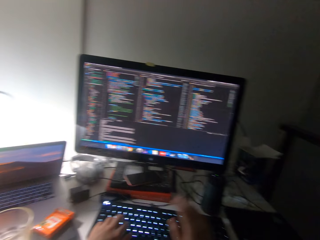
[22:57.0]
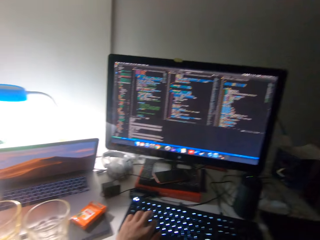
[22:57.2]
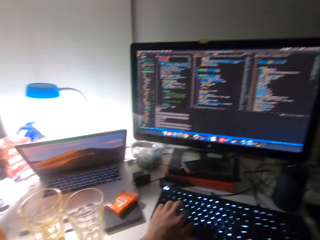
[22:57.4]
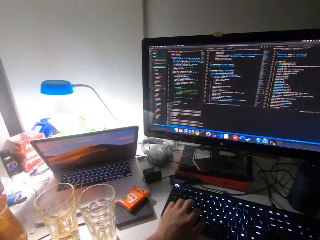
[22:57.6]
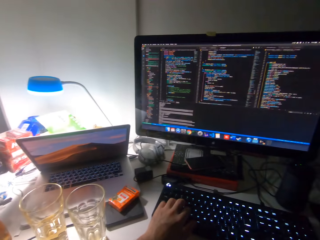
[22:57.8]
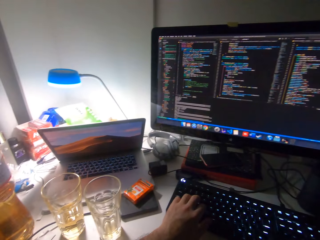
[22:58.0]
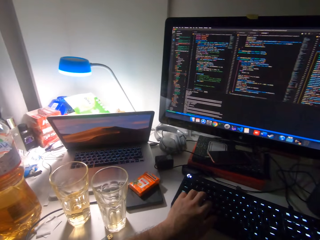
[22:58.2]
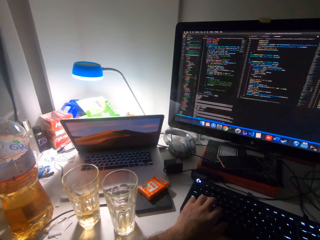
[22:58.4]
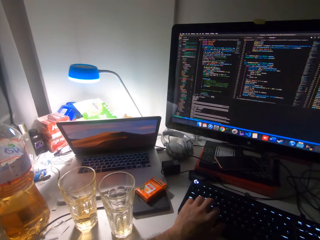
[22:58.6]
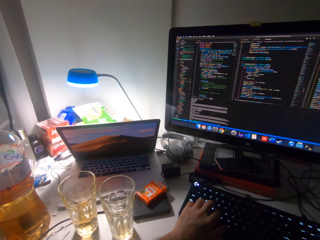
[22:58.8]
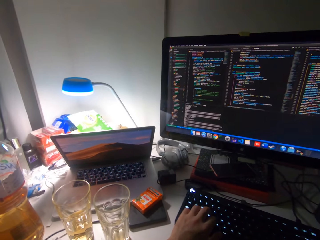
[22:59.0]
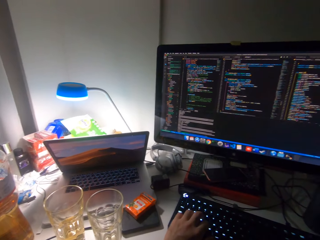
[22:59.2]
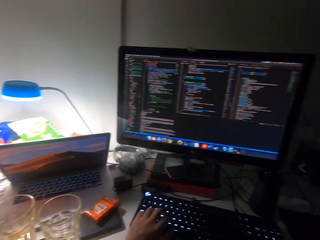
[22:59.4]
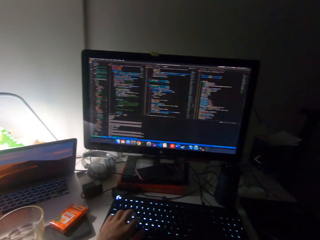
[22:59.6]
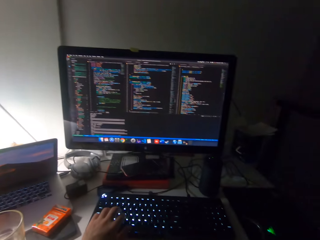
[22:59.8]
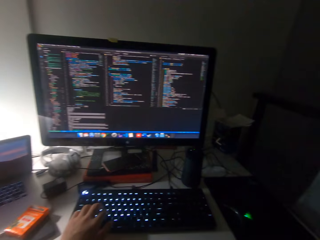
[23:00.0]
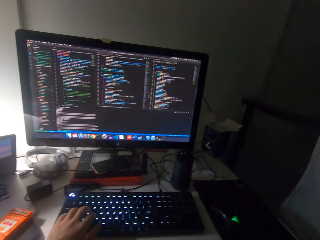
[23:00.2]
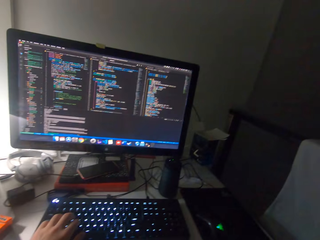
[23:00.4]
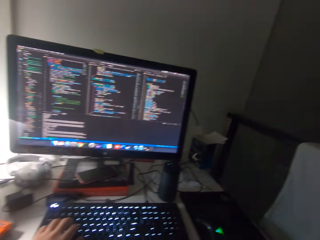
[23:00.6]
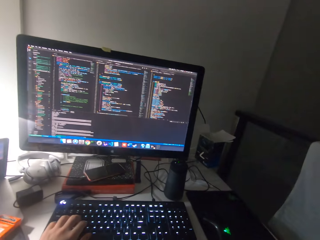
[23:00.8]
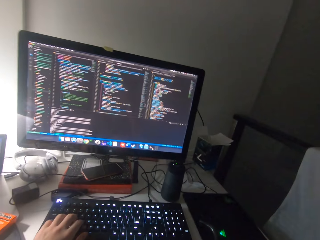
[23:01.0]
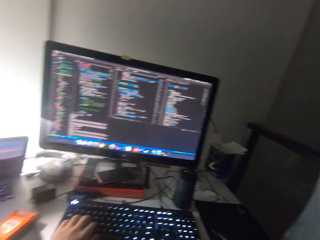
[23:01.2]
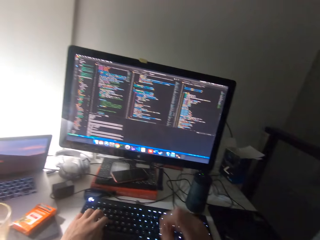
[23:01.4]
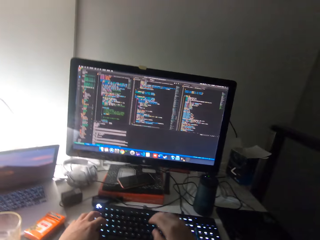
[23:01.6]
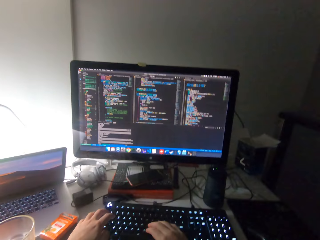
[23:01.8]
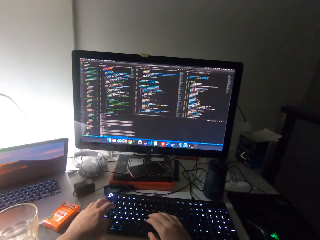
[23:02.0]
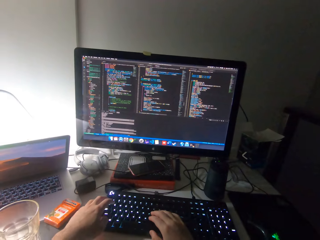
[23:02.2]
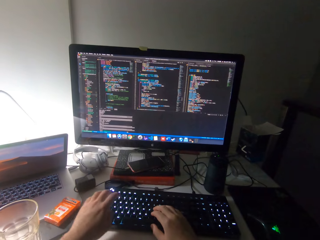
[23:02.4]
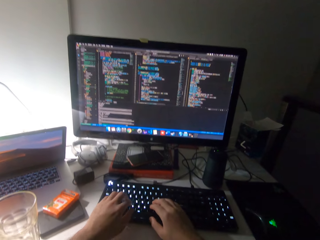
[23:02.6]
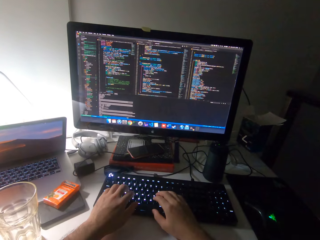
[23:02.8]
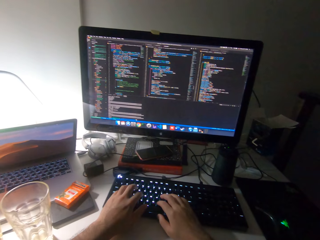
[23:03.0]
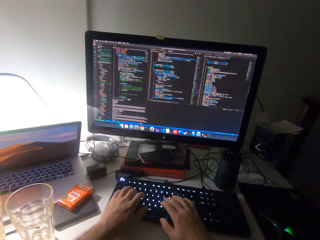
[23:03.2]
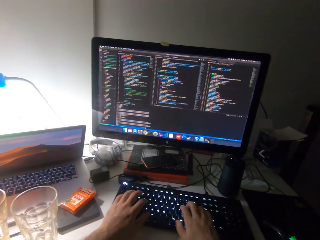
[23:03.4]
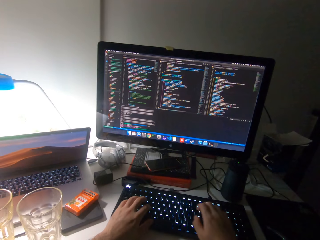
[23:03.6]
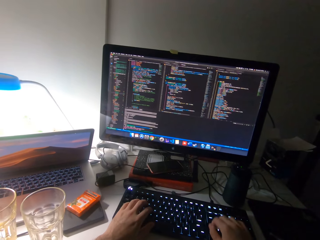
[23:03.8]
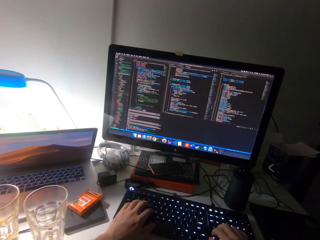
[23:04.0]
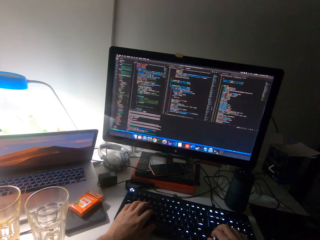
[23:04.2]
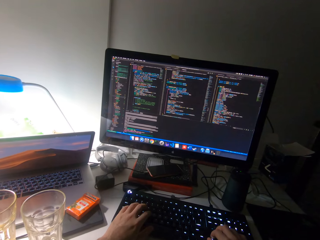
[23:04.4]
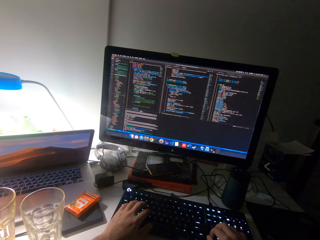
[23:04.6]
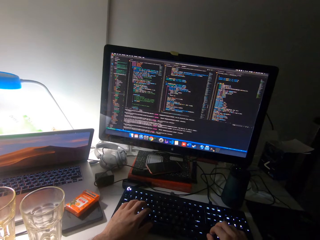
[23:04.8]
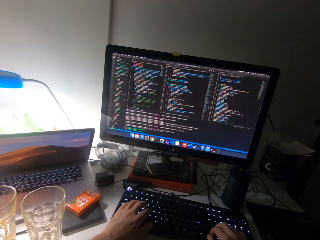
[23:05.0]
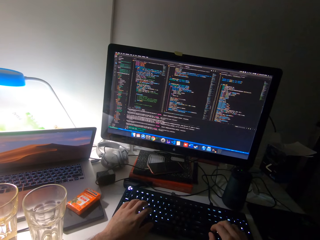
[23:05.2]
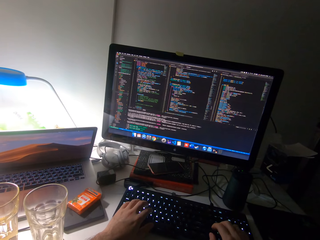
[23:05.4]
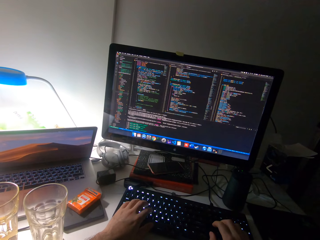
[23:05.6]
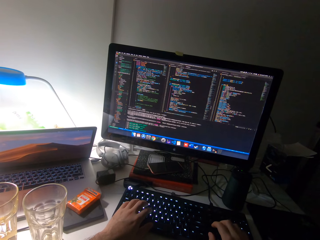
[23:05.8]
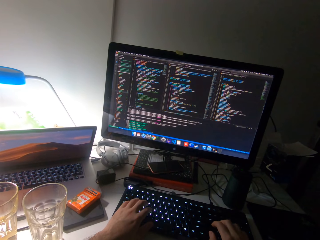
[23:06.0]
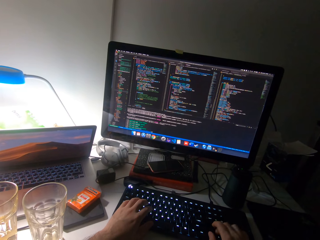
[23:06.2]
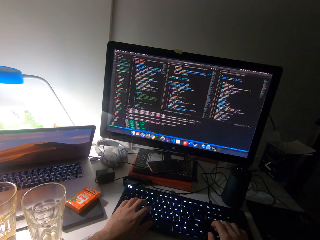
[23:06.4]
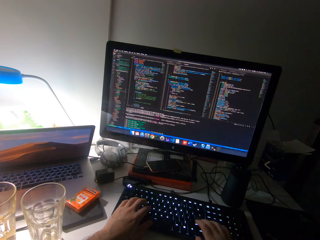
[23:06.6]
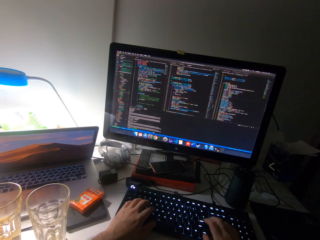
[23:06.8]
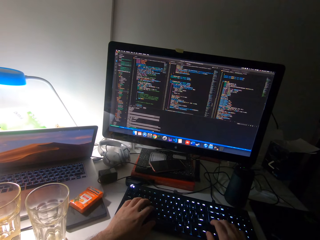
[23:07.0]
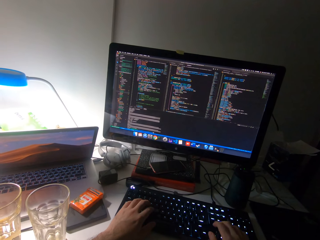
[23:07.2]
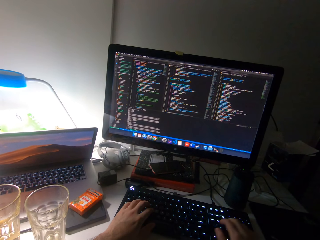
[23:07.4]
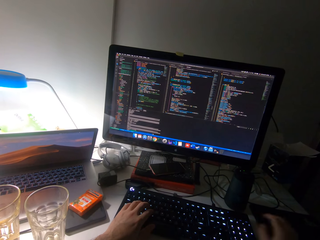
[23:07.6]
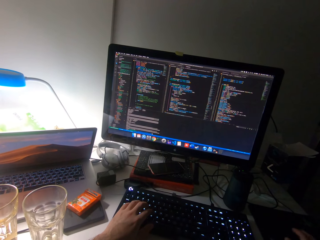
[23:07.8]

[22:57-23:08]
The camera wearer turns left. He moves his head. He operates the keyboard on the computer desk with both hands. He scrolls the mouse.

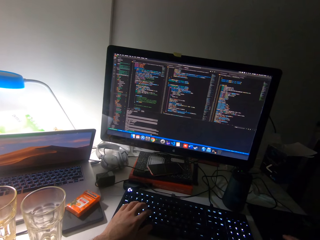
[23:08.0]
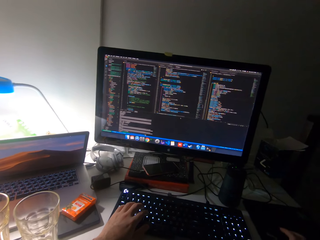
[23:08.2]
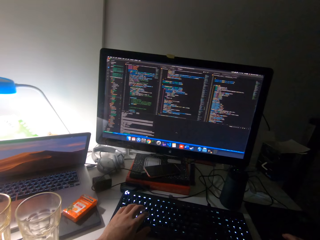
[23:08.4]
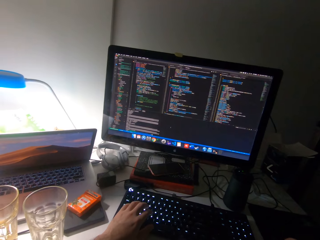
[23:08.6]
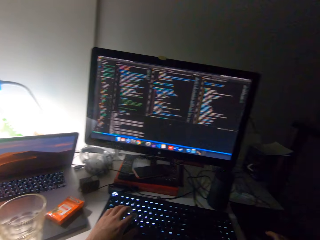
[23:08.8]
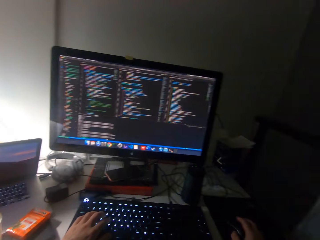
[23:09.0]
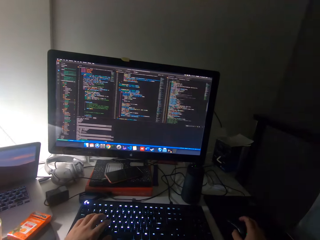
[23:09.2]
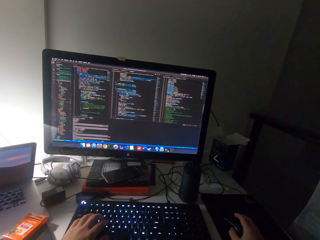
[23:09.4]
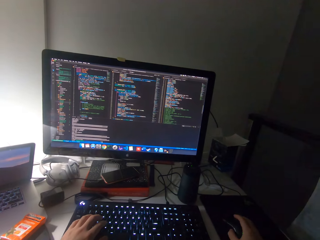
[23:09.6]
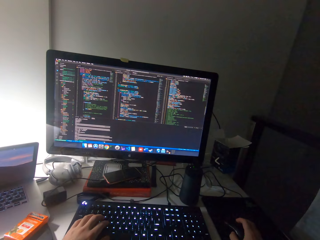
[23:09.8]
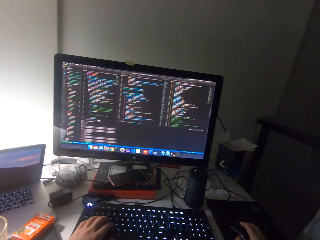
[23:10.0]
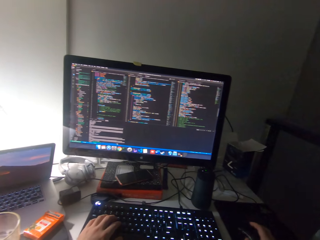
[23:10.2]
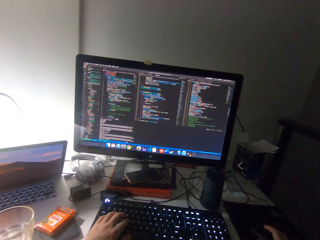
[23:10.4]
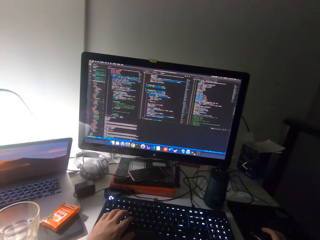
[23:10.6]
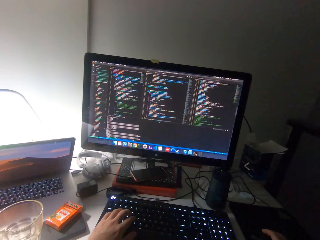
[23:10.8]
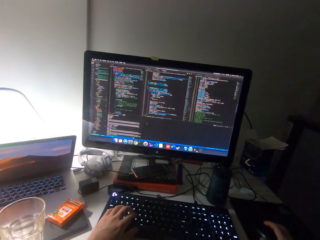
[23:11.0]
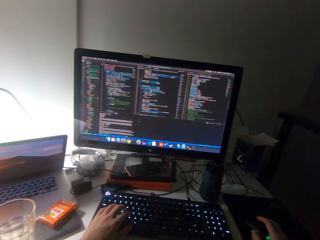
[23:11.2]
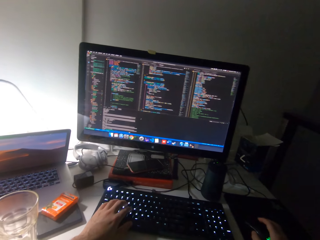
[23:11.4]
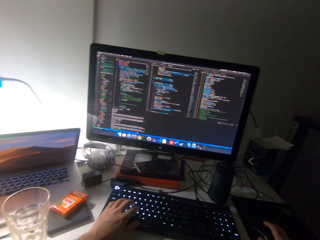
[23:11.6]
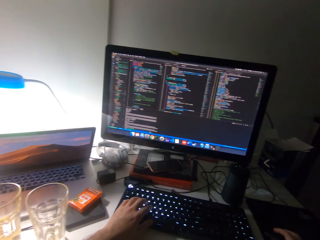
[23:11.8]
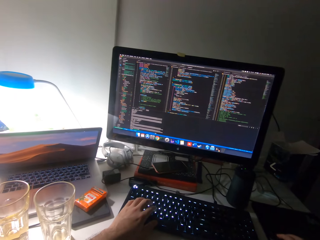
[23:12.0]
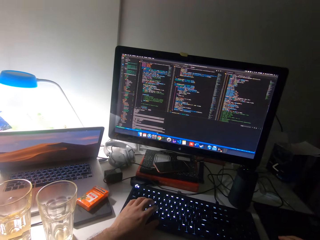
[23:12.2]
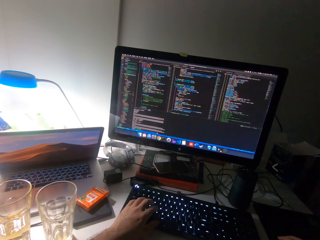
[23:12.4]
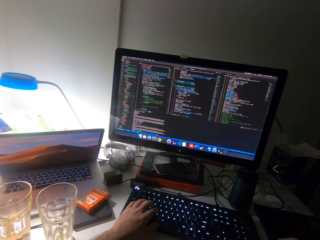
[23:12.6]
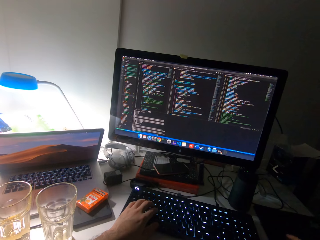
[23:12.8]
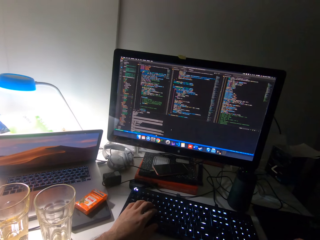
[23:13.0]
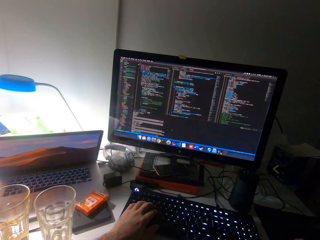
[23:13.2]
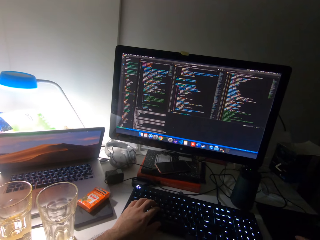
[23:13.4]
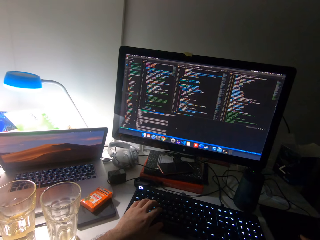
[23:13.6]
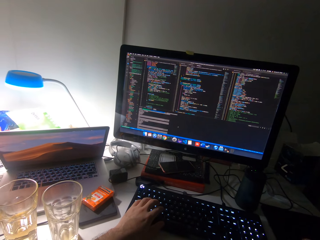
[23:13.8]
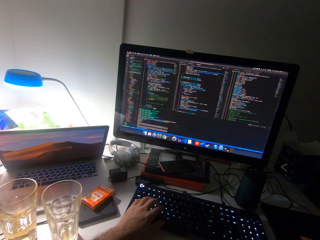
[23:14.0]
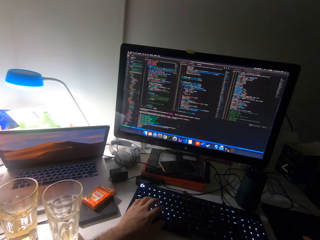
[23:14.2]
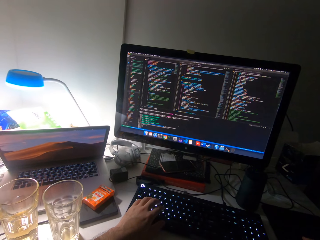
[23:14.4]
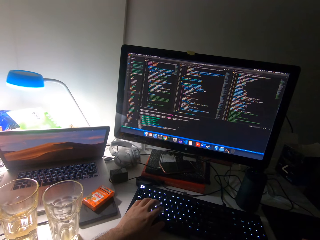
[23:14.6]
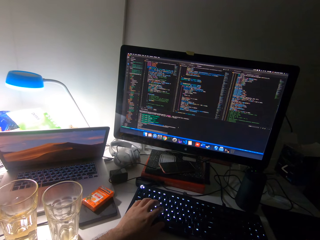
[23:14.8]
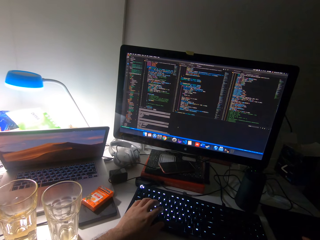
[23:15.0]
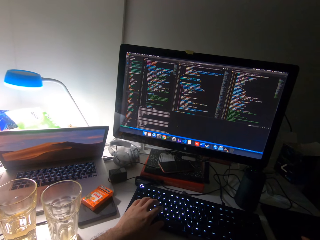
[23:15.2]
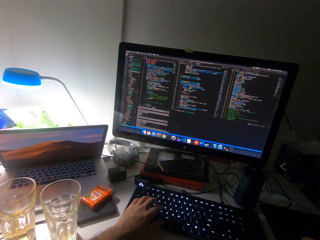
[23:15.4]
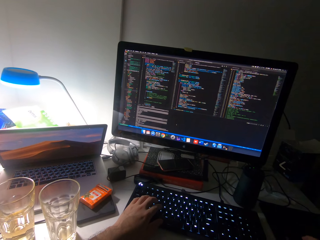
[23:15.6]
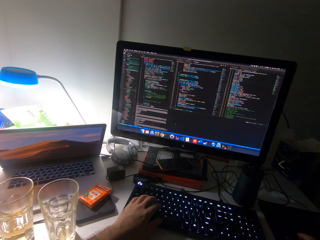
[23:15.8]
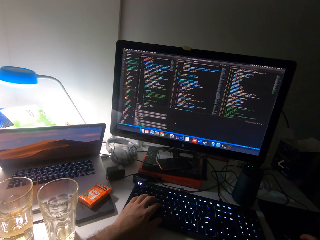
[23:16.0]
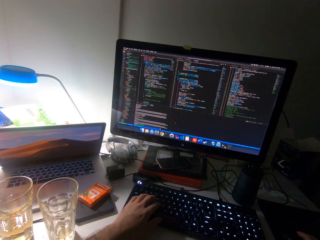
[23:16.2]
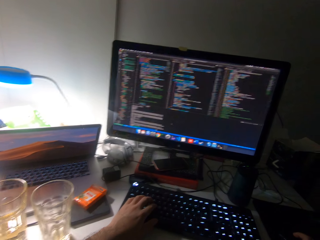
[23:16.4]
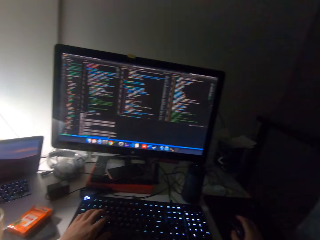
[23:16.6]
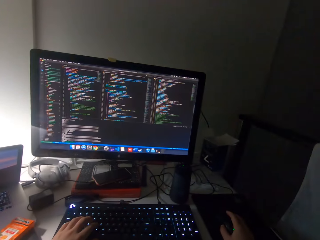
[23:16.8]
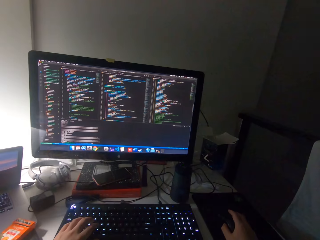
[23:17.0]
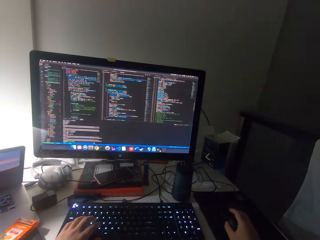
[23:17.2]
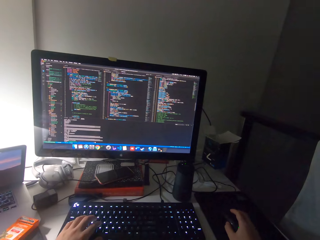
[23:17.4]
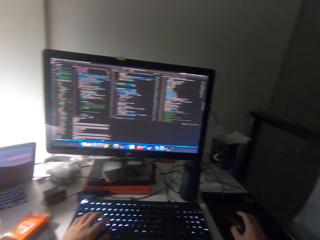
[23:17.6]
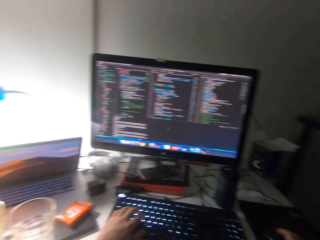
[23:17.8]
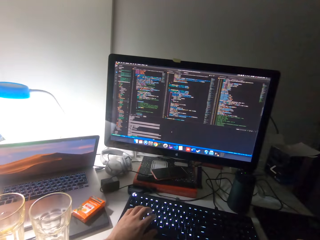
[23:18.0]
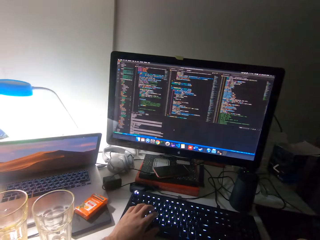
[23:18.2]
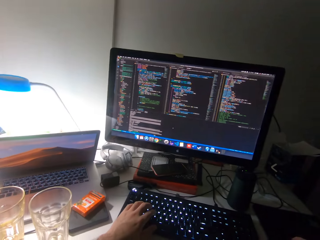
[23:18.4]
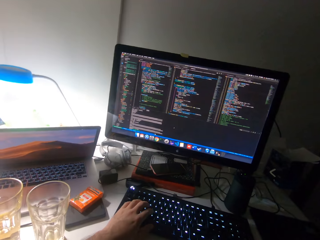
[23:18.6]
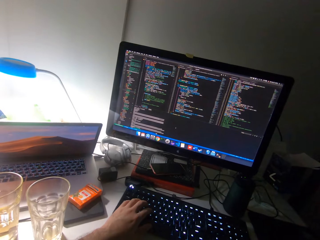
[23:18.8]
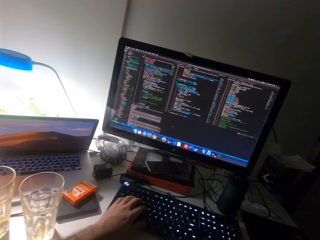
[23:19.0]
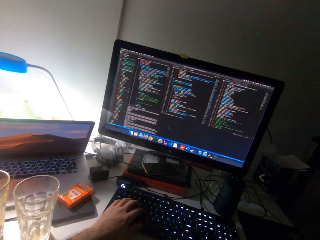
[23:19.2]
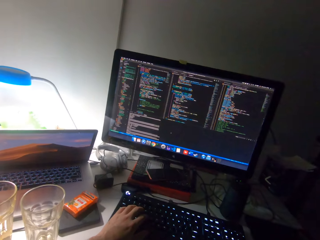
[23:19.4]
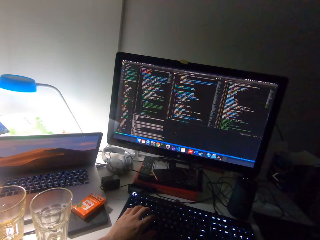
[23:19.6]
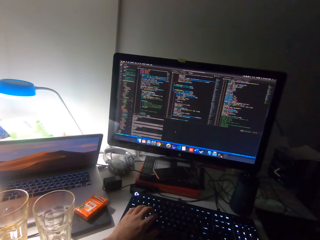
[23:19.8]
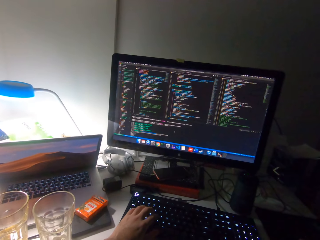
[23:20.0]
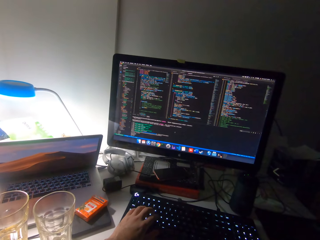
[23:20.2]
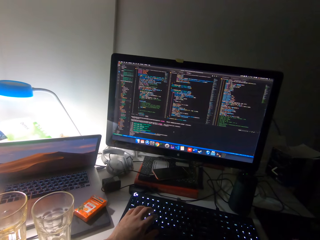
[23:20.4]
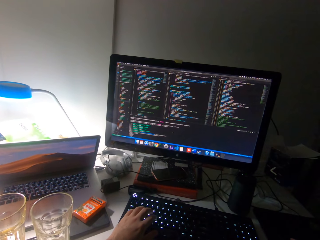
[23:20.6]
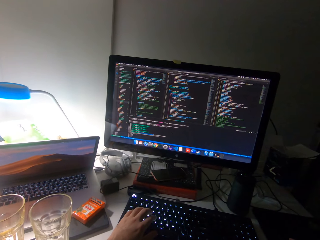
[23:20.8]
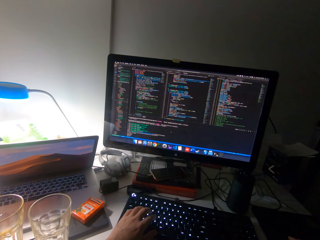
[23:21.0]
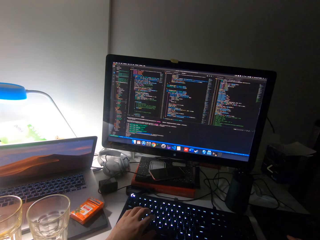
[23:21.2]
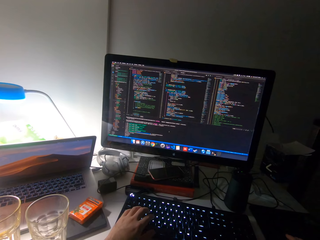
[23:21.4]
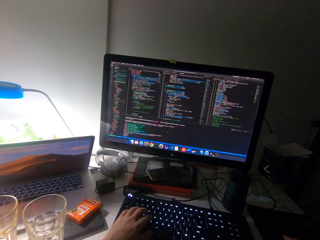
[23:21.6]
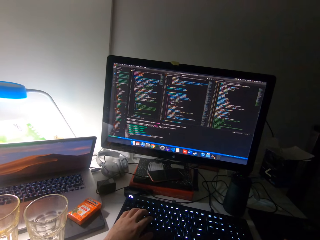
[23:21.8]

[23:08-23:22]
The camera wearer operates a mouse on the computer desk with his right hand. He moves his head.
